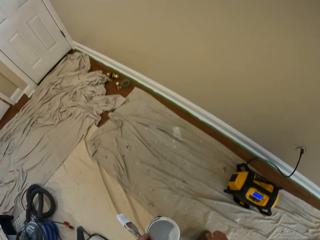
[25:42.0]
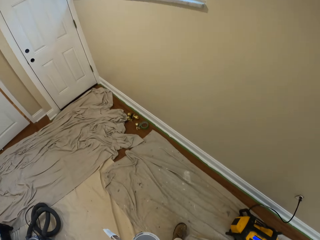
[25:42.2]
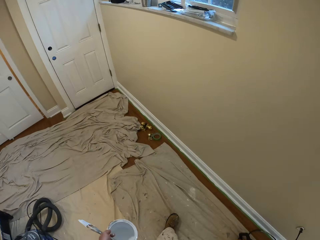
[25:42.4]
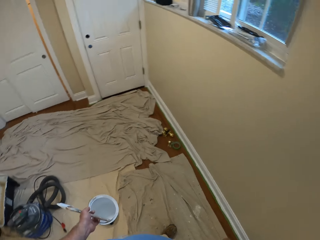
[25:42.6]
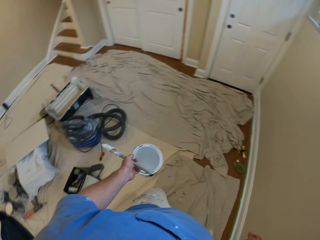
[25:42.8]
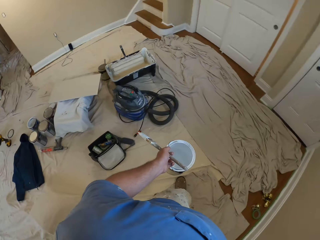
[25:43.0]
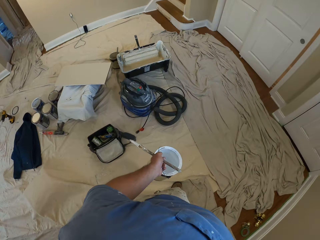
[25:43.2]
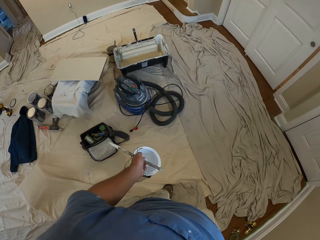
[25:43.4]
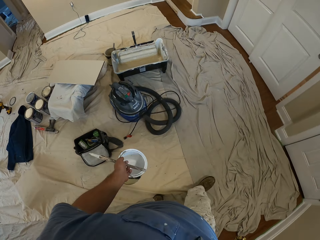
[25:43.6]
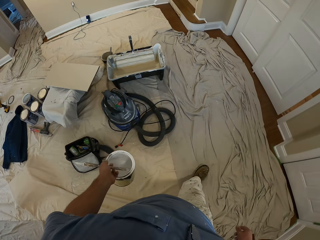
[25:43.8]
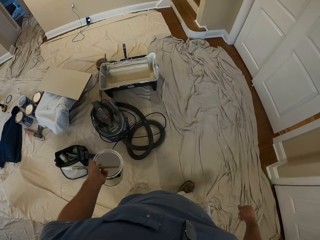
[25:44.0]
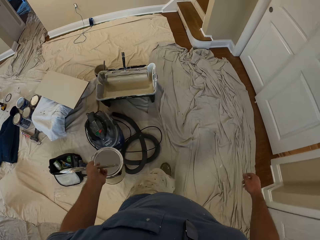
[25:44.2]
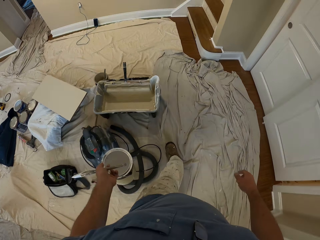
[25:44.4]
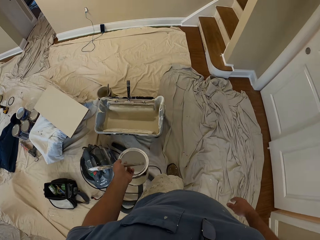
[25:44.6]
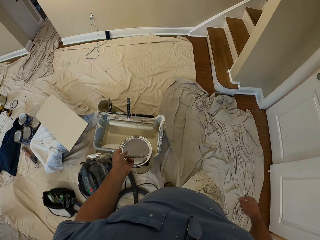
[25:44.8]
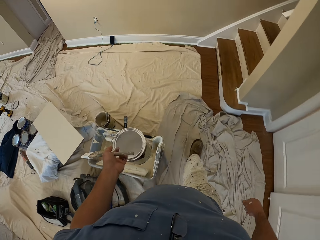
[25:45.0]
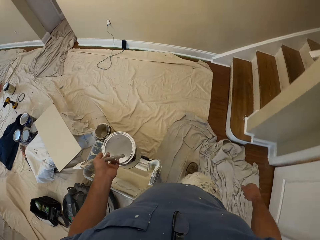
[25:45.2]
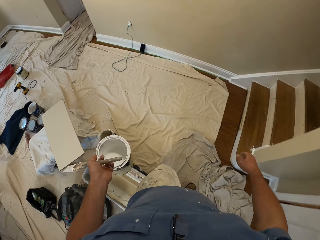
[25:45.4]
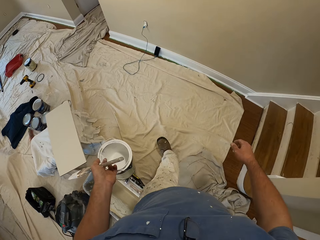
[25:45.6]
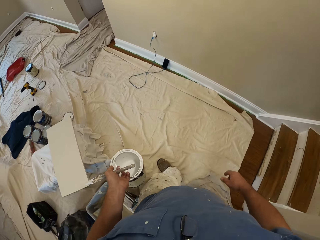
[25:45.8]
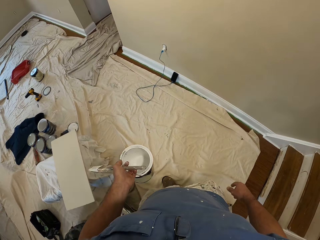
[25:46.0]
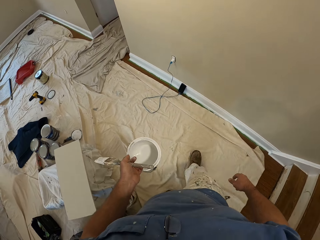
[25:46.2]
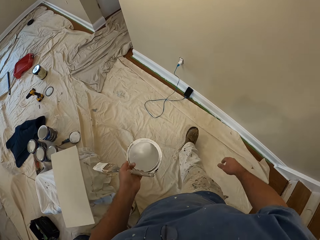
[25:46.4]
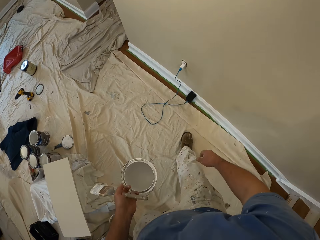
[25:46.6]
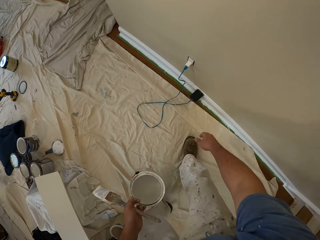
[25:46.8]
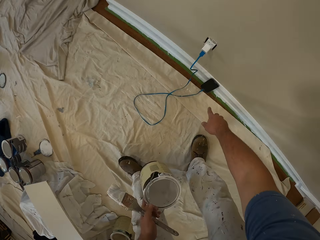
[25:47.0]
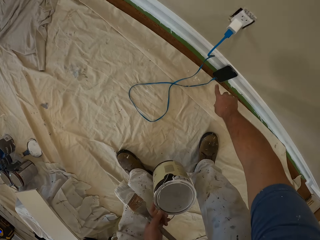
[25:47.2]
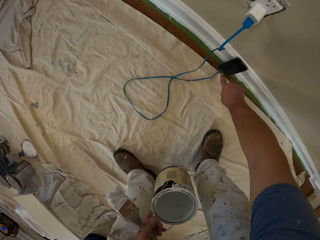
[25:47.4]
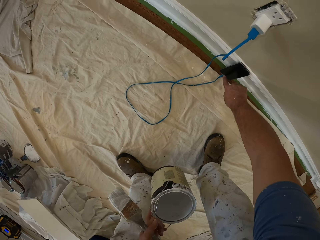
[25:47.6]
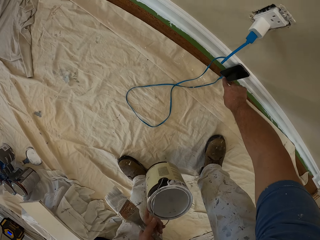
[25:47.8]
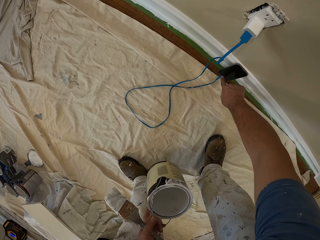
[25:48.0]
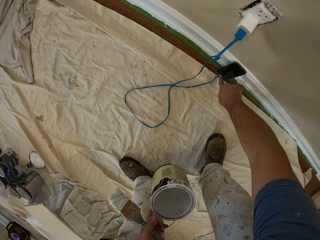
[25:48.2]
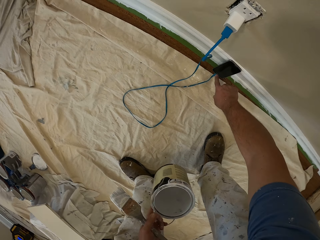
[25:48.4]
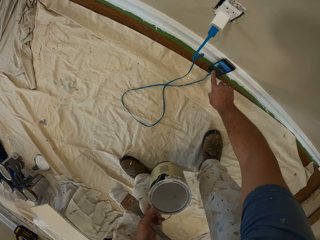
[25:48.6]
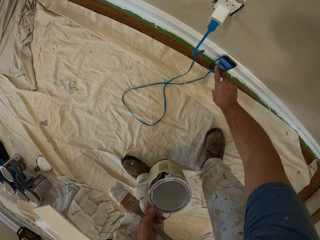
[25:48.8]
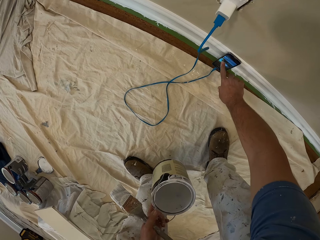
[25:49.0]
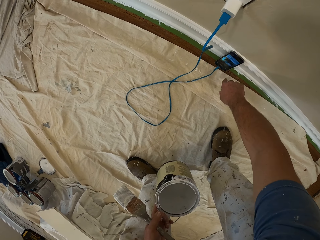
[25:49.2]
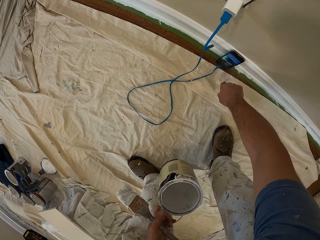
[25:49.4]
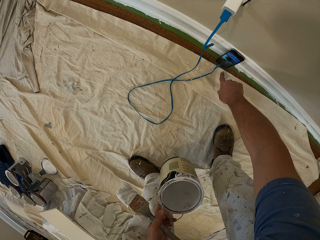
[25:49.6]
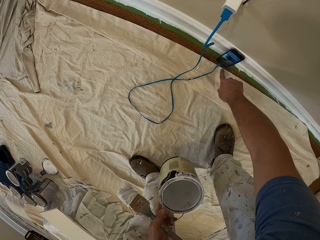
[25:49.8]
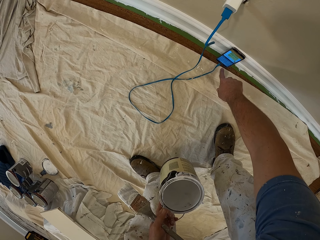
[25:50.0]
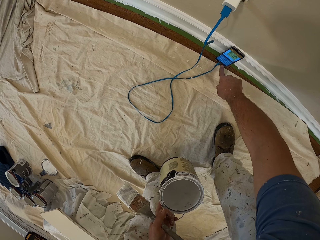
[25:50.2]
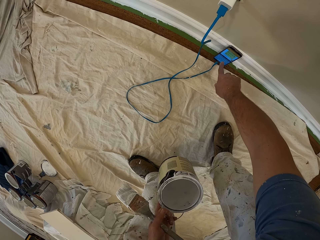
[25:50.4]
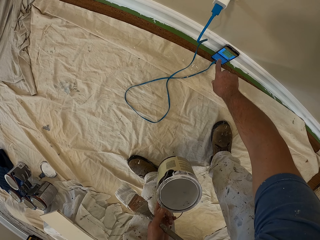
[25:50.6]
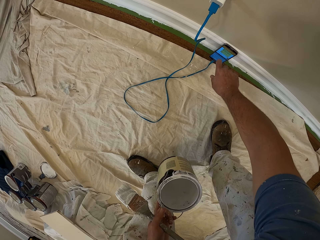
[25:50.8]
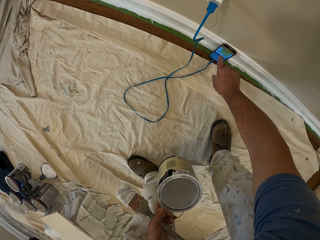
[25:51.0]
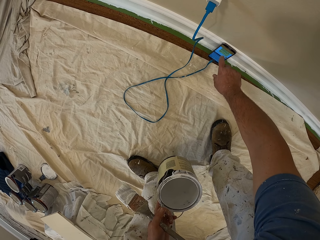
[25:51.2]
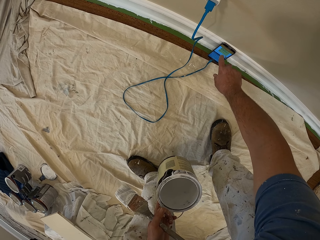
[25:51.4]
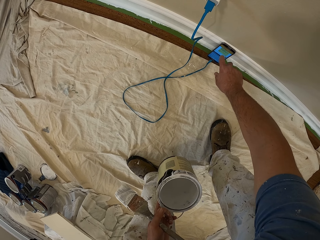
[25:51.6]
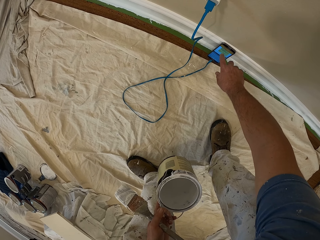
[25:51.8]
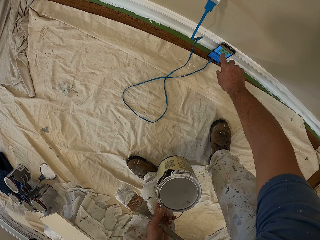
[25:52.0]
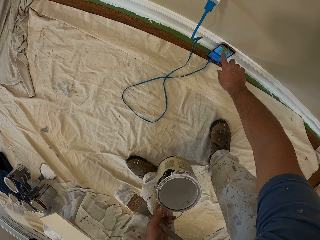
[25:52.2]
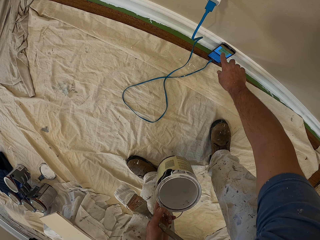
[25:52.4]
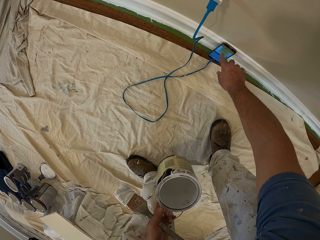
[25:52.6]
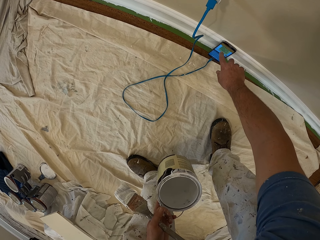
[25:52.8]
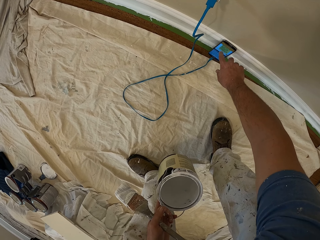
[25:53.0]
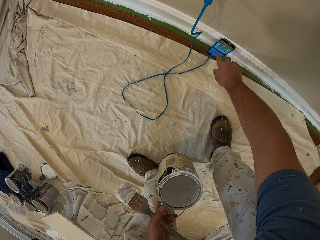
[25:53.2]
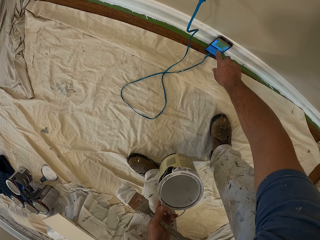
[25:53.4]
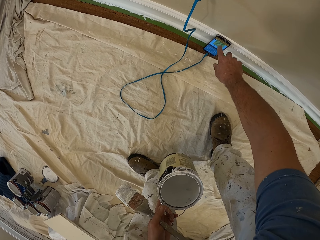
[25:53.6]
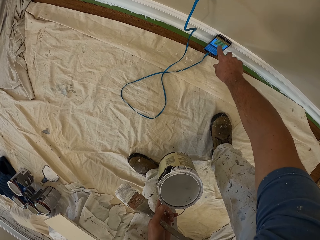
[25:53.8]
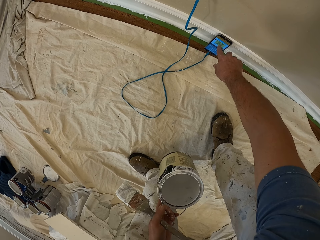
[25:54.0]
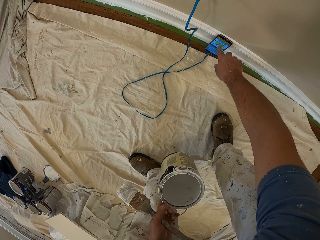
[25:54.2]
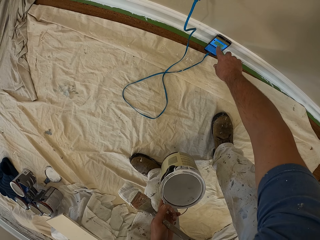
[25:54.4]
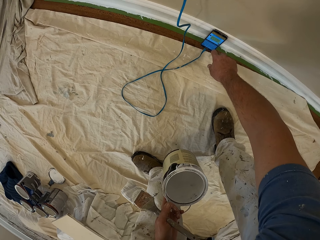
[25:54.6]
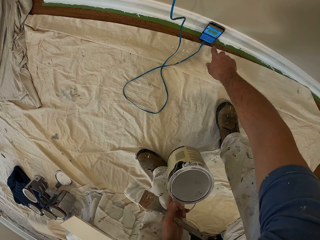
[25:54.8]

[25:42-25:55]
The camera wearer stands and walks. They operate a phone on the floor. They turn on the phone.

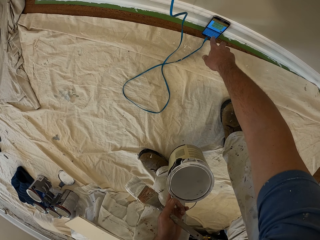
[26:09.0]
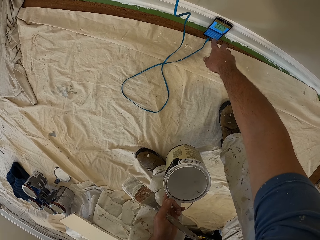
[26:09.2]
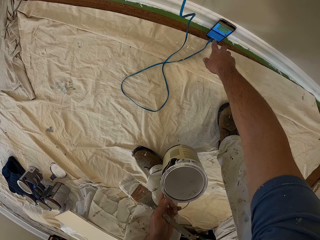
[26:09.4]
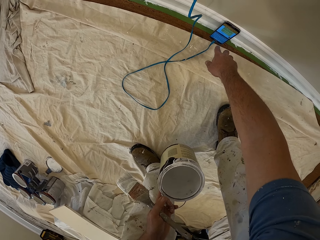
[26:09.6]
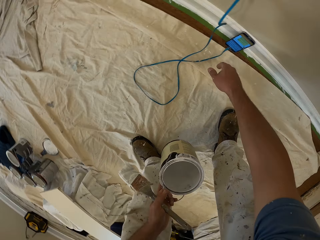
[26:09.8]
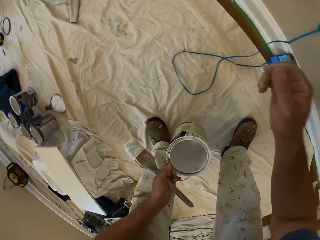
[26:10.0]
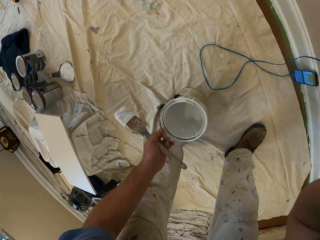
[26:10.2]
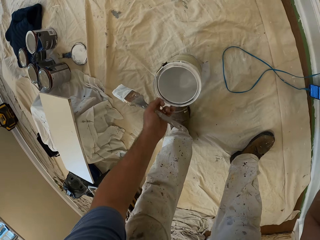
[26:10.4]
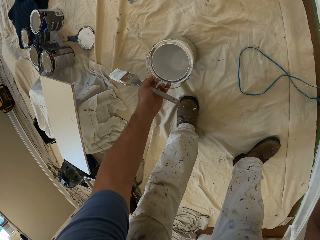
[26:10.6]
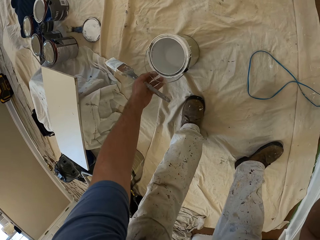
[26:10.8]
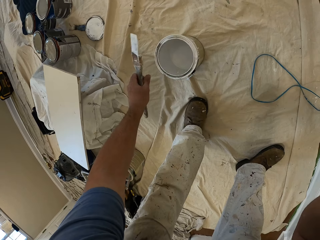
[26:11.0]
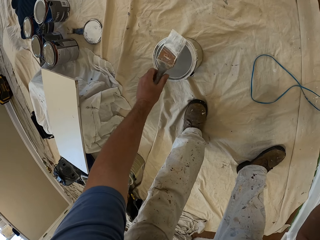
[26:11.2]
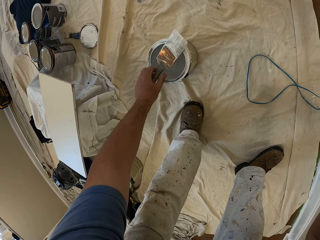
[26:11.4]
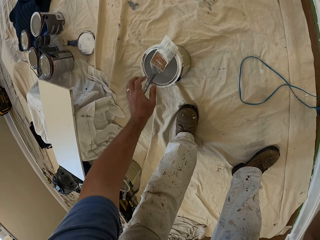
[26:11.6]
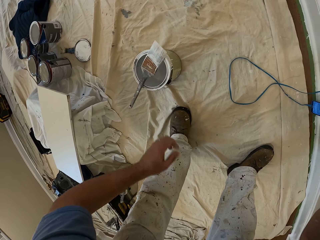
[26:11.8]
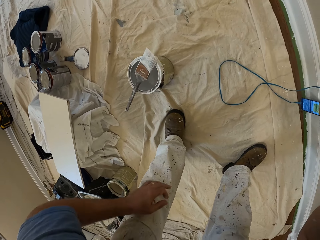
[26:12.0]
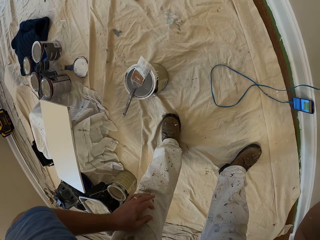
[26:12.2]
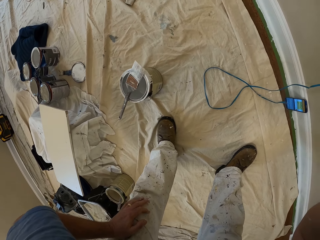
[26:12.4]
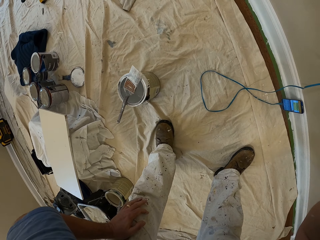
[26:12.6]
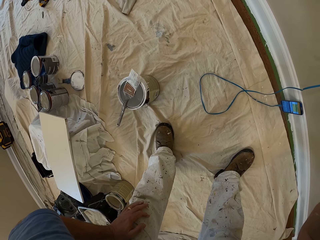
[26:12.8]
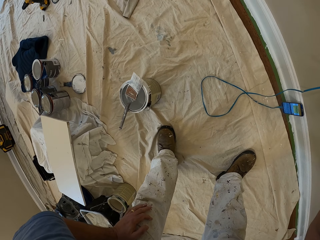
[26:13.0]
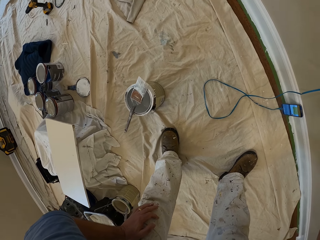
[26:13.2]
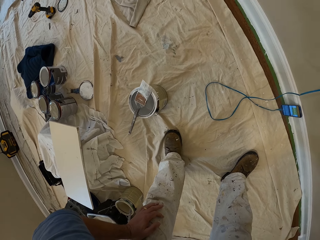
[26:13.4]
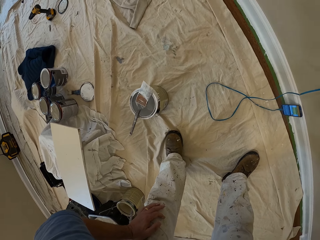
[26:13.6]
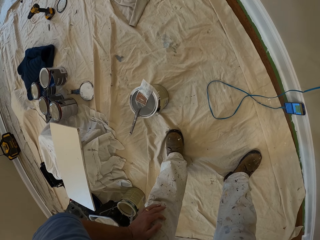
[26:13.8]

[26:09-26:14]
The camera wearer puts the paint container and paint brush down, the paint on the floor in the room and the brush on the paint.
